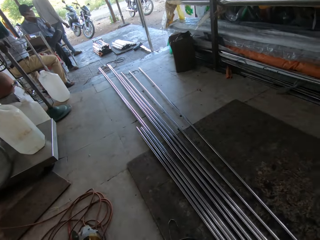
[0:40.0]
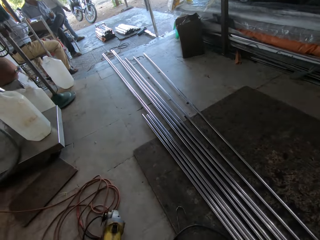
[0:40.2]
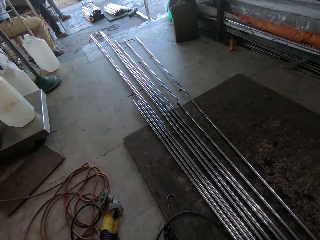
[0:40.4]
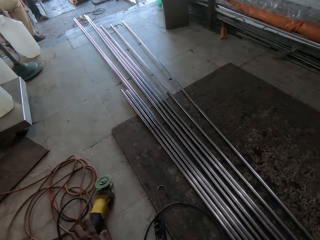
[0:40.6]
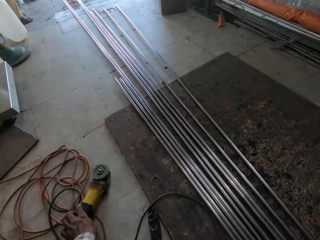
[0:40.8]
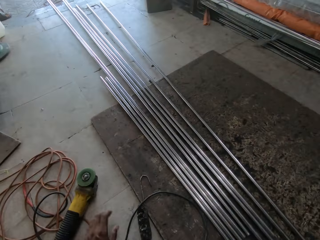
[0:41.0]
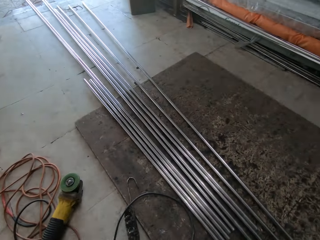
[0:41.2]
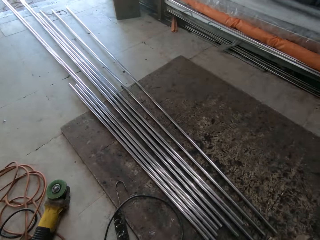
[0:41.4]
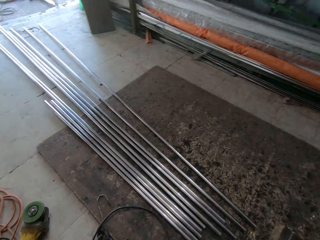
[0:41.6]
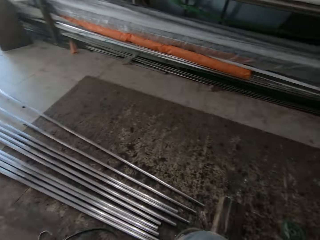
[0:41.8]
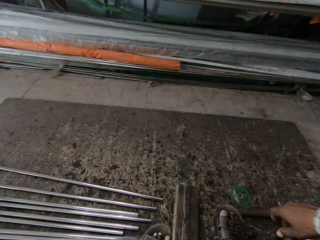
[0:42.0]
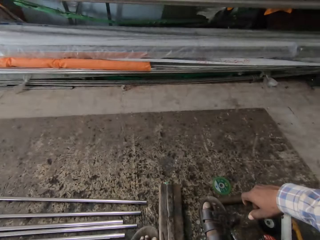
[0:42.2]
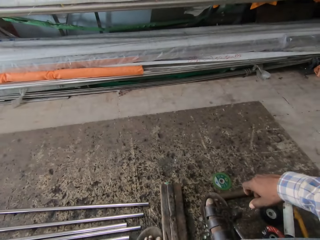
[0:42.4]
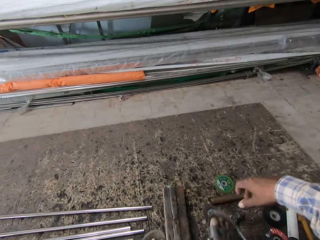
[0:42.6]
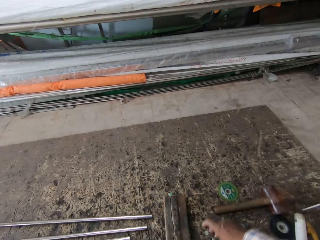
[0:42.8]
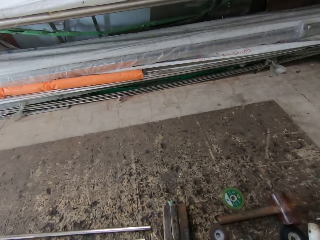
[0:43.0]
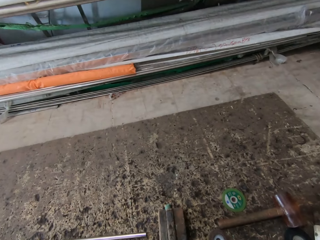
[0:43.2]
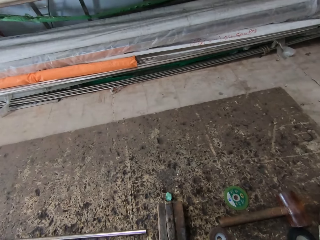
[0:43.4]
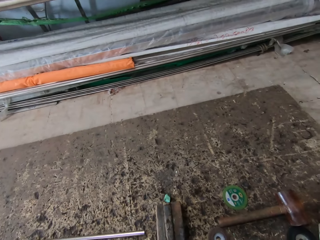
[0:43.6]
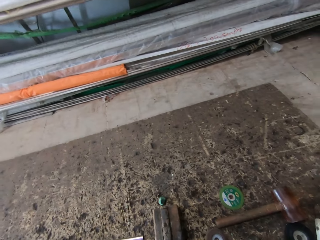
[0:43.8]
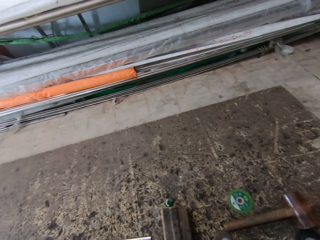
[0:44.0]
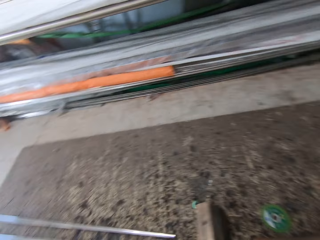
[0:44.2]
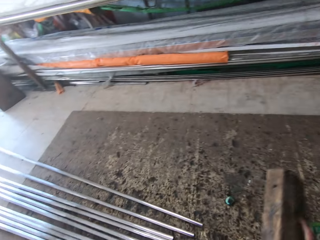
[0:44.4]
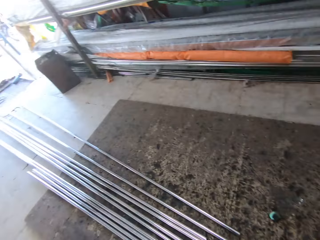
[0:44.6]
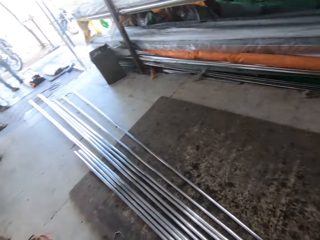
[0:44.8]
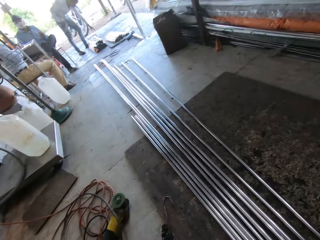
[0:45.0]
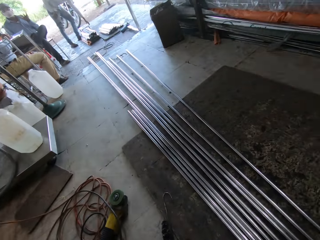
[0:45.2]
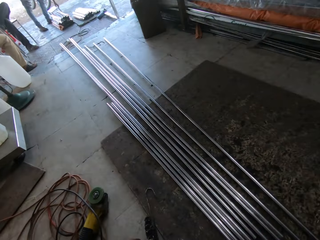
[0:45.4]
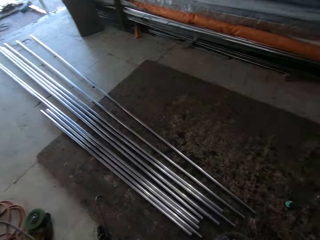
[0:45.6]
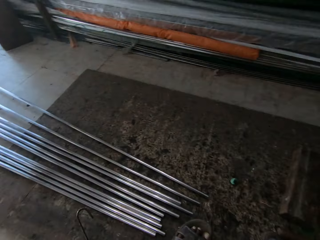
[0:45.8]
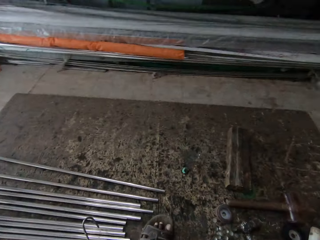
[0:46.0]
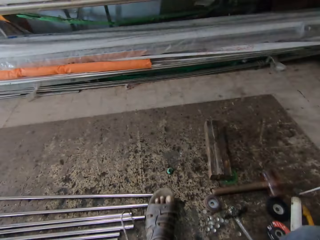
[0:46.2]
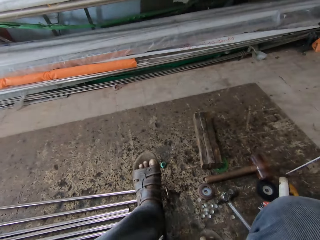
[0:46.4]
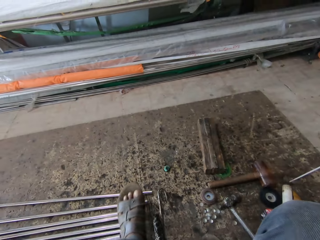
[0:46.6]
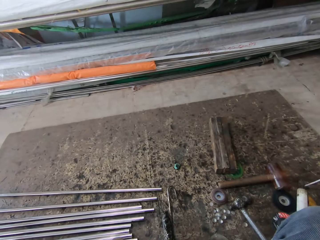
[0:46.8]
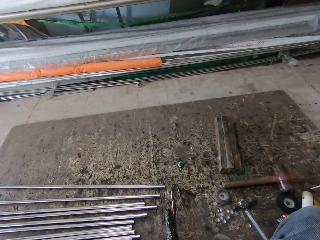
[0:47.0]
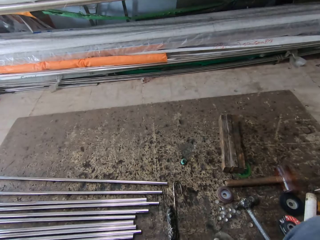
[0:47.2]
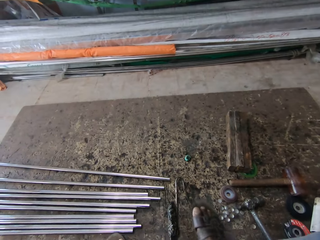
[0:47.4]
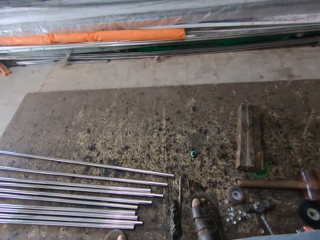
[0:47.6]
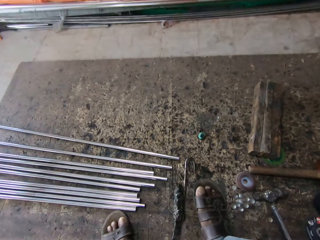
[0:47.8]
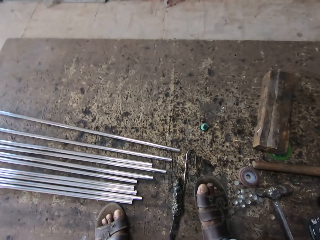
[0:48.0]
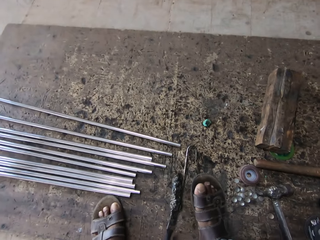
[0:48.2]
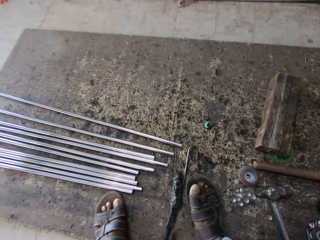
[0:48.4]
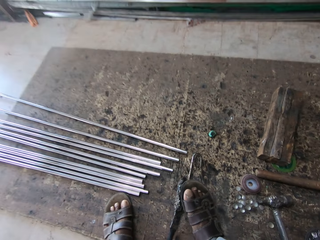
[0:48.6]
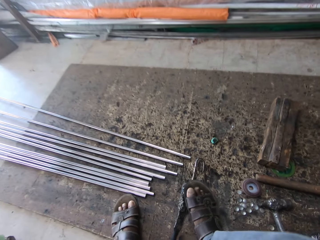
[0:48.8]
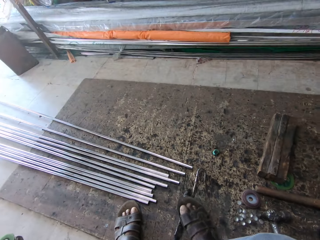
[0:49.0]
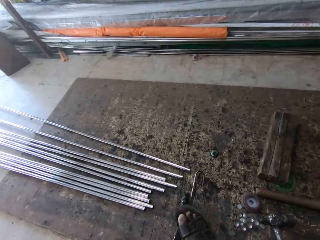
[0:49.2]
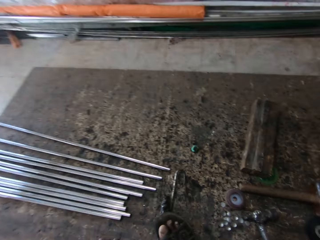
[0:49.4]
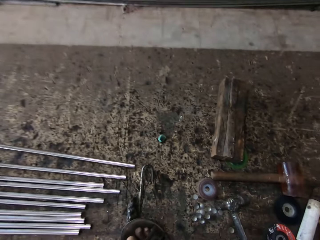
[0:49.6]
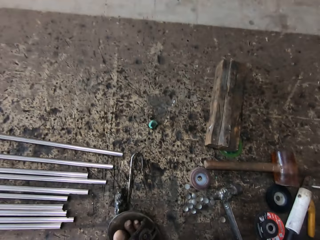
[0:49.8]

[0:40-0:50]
The camera wearer puts the grinder on the floor. They look around. They push a metal. They look around. They move the legs. They move the wood.

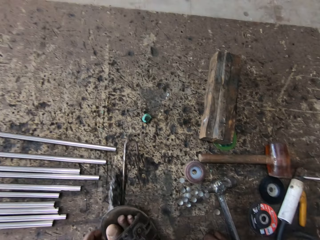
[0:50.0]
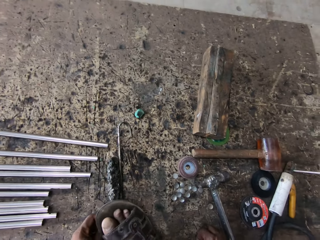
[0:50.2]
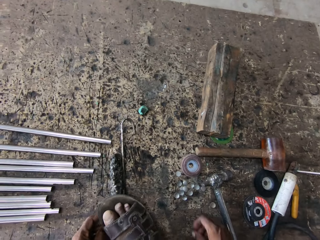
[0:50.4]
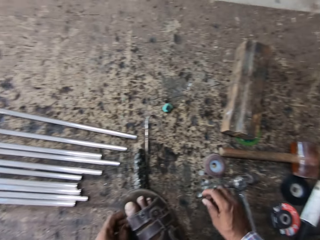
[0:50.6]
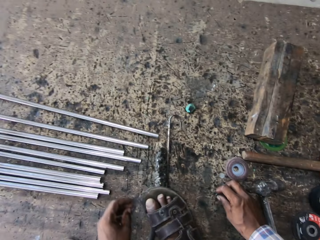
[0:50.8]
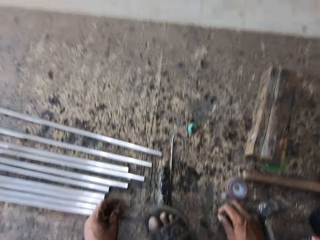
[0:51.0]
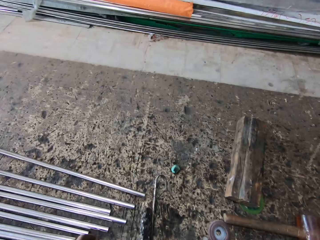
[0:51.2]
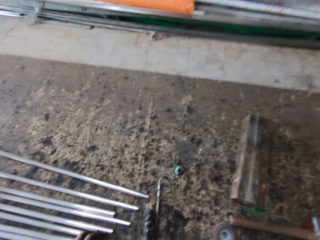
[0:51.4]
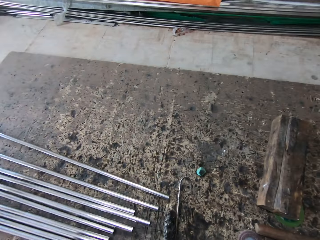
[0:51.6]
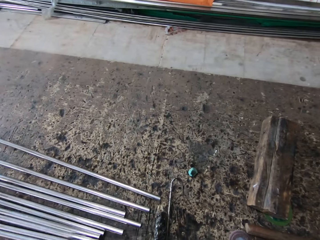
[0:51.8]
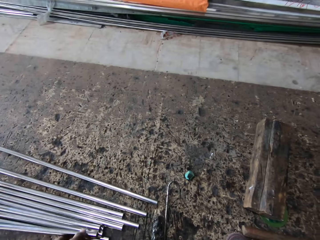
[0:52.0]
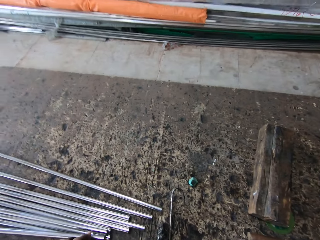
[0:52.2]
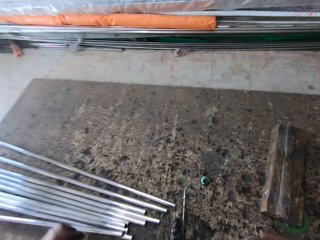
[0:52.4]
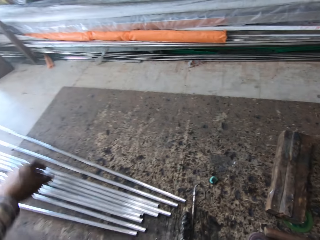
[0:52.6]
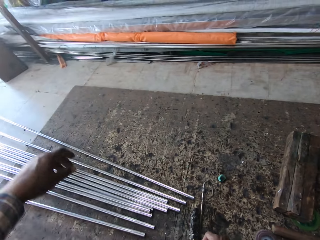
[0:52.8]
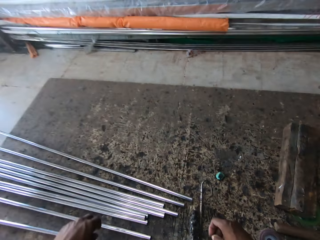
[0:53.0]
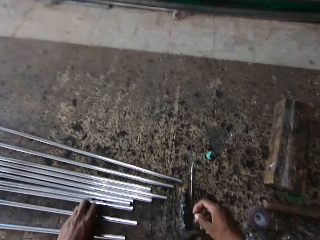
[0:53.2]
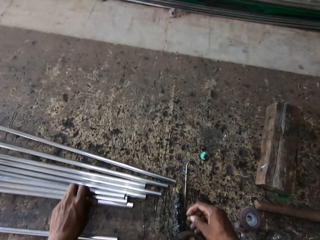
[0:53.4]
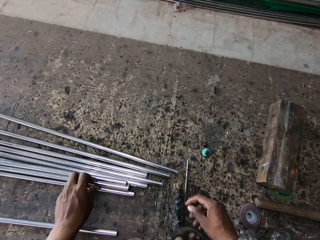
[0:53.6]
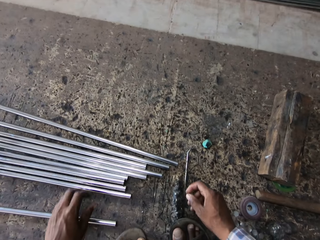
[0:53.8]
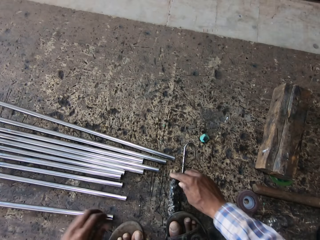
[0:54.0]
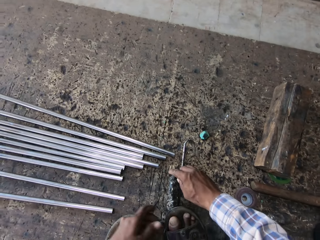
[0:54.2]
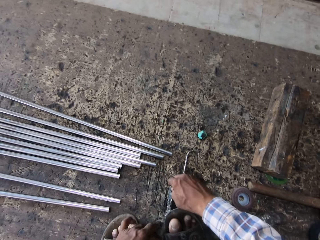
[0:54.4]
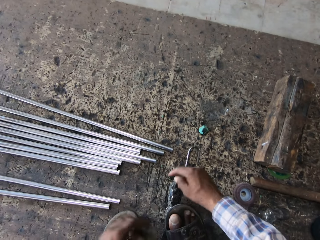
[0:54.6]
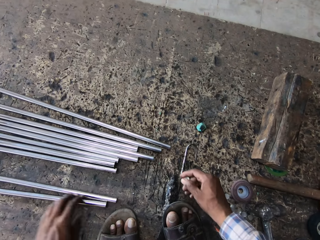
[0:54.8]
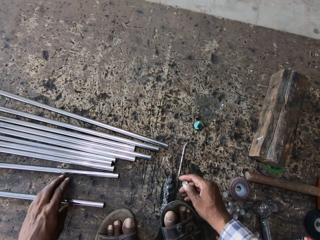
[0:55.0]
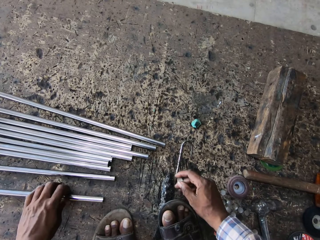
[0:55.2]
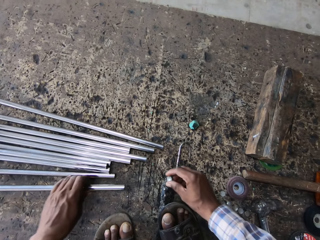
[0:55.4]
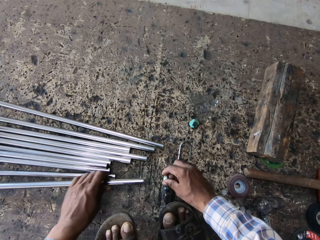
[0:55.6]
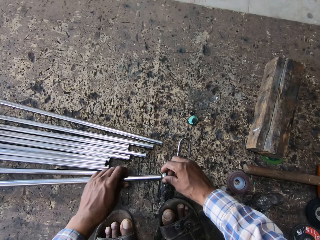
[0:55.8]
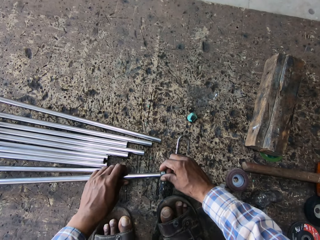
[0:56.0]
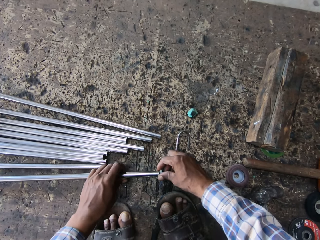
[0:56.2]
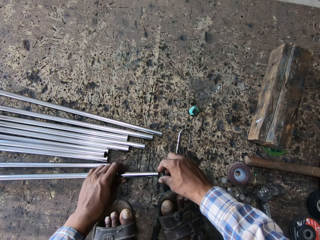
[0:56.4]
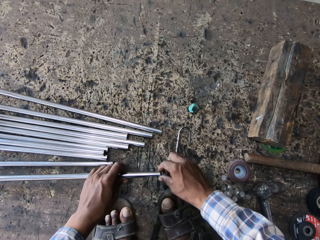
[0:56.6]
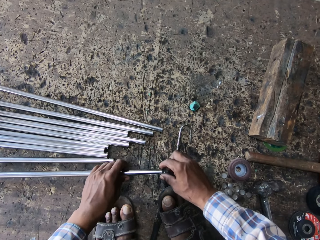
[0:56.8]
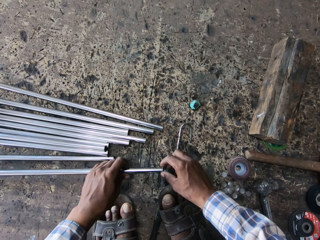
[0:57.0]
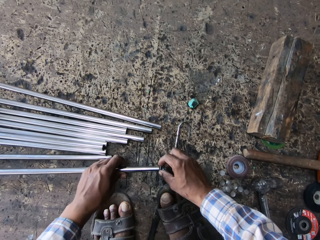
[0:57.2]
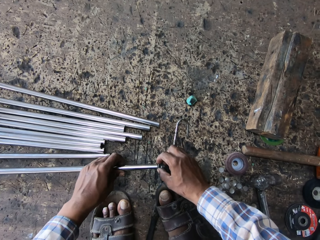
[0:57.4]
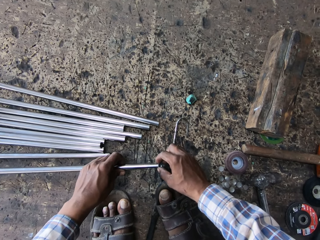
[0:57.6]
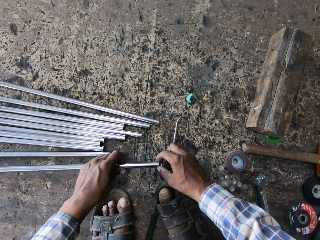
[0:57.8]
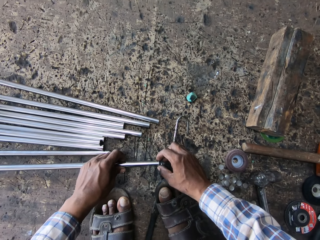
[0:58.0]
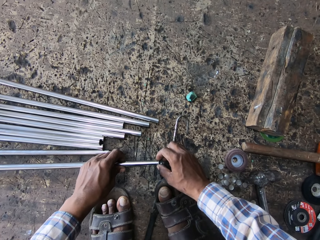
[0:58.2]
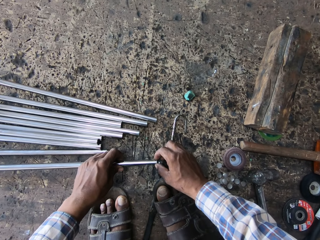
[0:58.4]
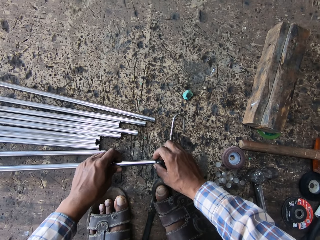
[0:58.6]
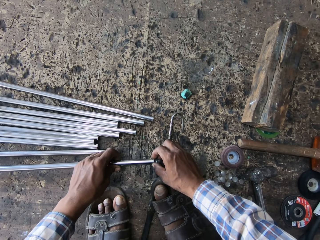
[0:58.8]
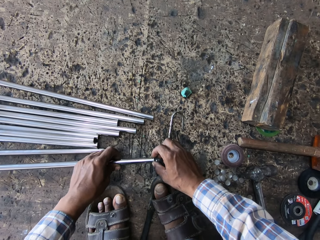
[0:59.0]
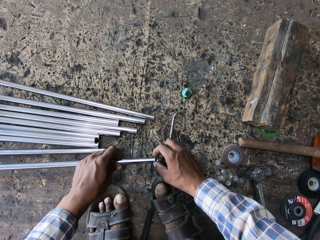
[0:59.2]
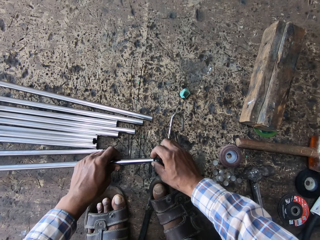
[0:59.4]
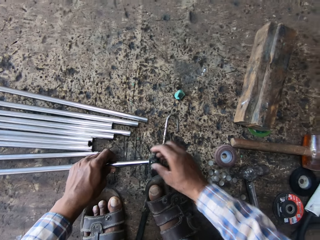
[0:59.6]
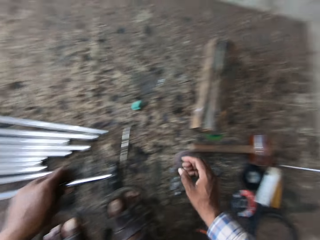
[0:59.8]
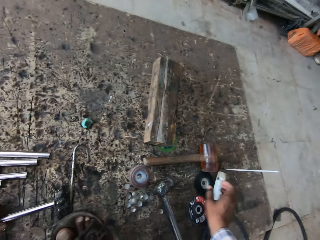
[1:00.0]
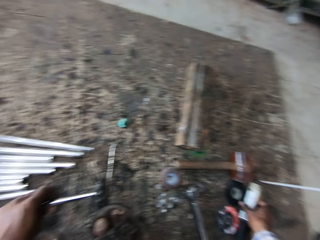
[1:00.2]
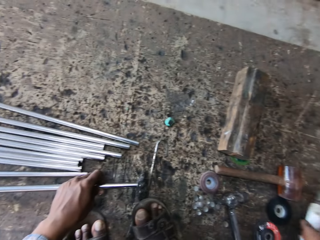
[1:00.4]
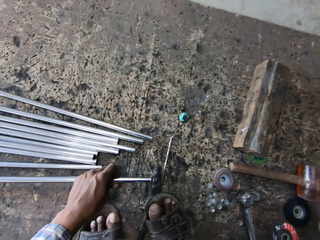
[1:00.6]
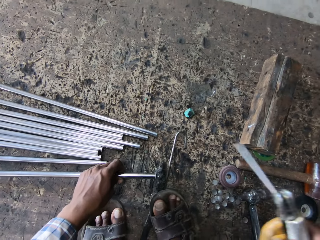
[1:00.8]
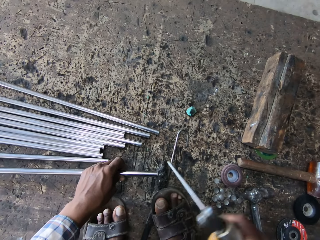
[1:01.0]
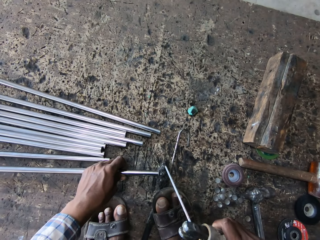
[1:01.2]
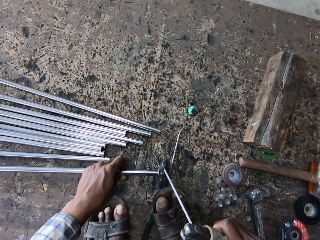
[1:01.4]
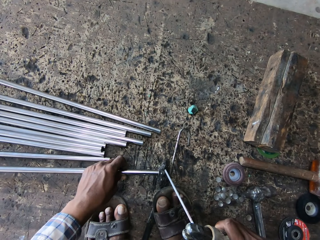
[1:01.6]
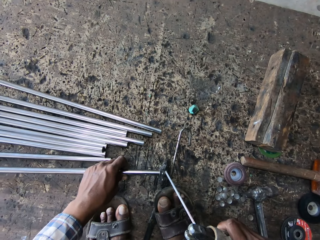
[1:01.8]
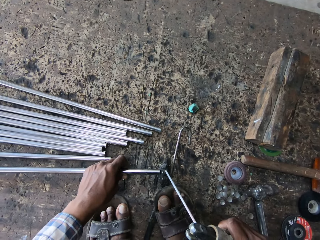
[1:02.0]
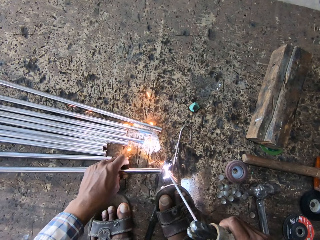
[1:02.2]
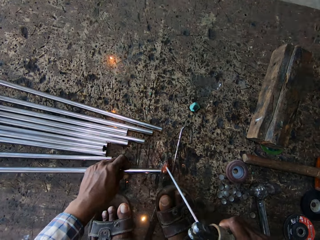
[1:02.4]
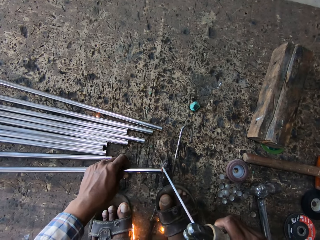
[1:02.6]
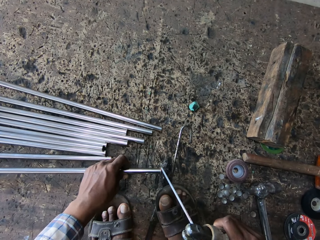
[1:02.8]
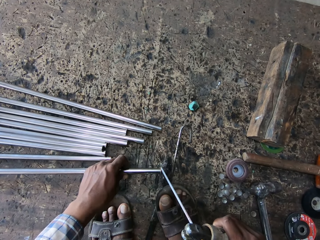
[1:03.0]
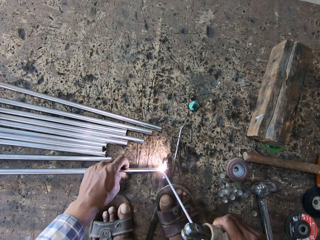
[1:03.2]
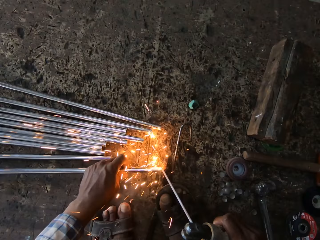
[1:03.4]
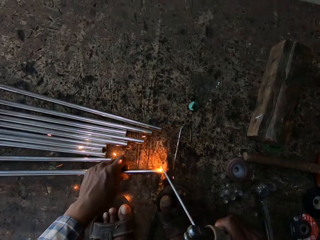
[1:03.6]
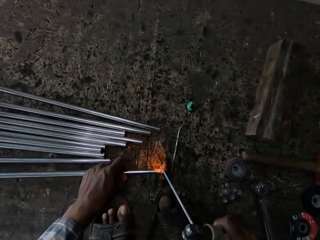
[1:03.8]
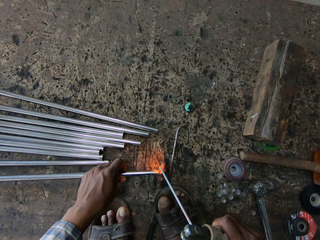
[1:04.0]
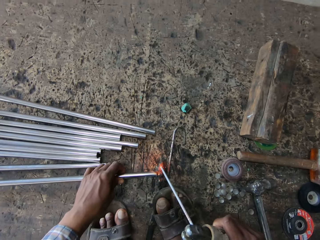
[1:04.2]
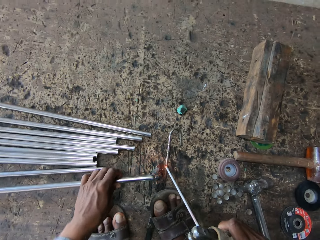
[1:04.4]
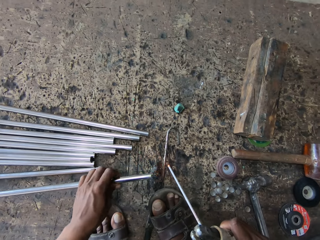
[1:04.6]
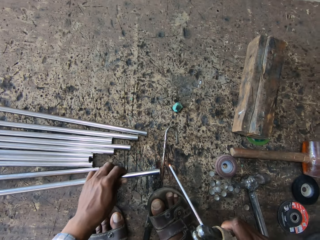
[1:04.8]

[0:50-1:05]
The camera wearer pushes the metal. They pick up a metal cap. They push the metal rods. They pull the metal. They pick up a metal rod. They fix the metal cap to the metal. They pick up the welding torch. They hold the electrode holder. They weld the metal.
